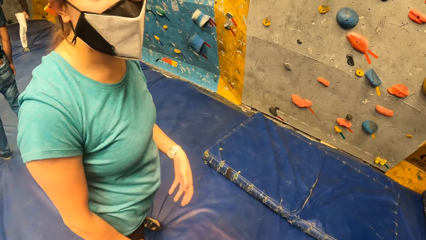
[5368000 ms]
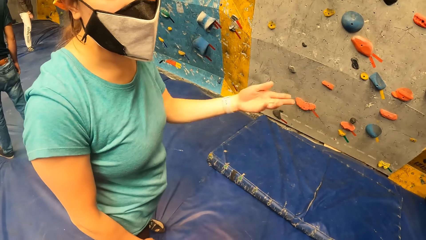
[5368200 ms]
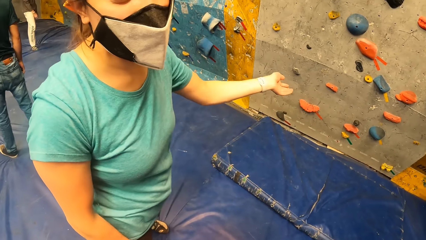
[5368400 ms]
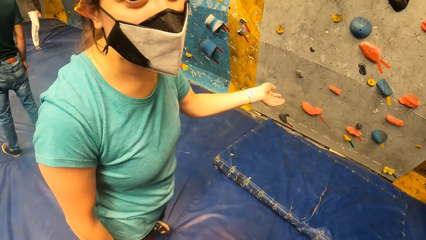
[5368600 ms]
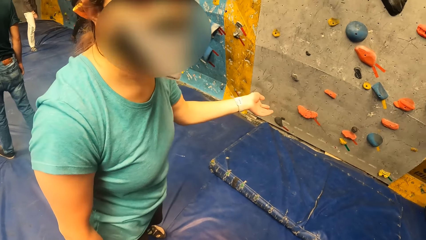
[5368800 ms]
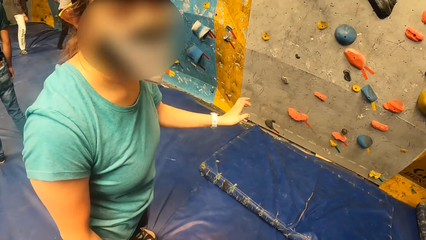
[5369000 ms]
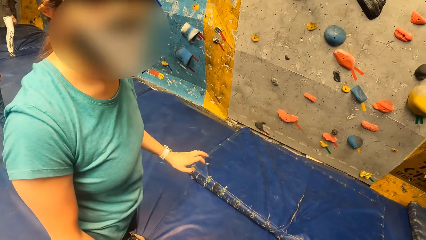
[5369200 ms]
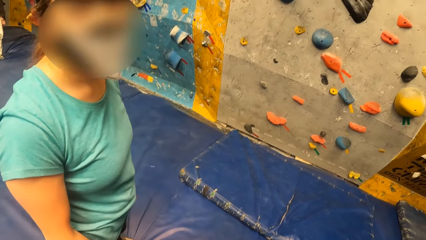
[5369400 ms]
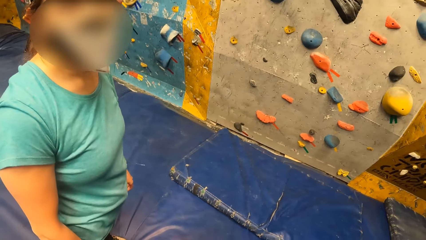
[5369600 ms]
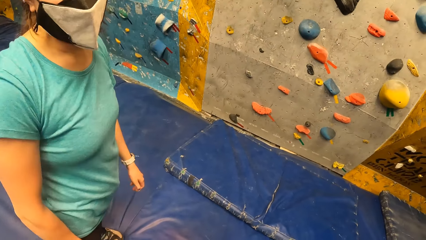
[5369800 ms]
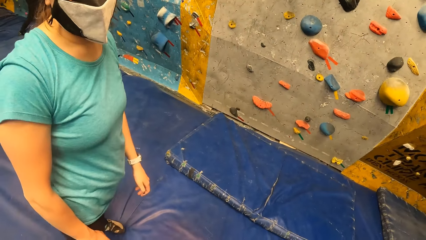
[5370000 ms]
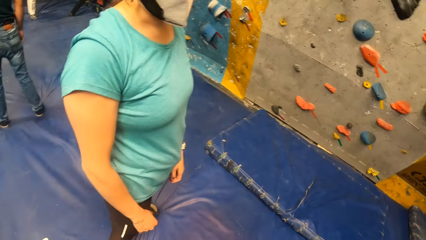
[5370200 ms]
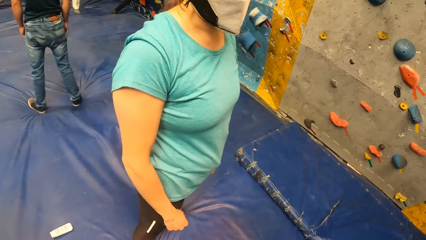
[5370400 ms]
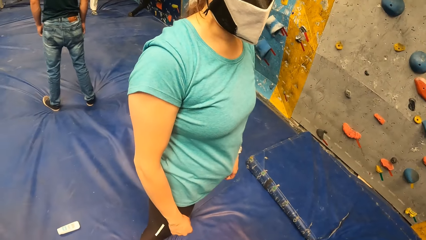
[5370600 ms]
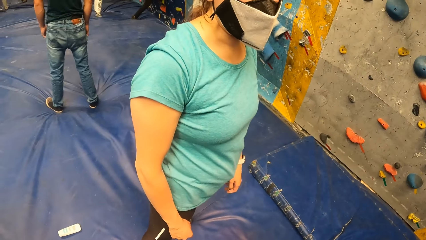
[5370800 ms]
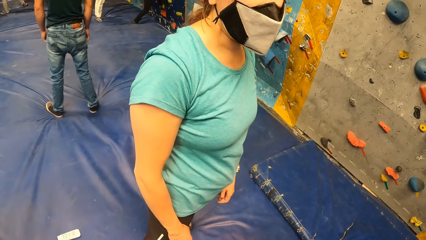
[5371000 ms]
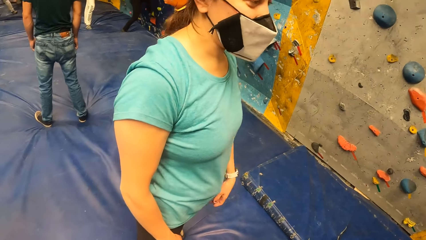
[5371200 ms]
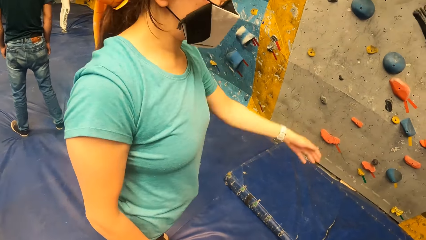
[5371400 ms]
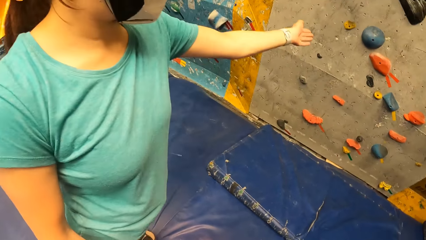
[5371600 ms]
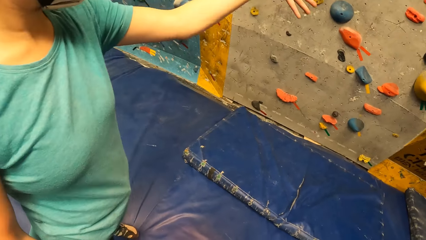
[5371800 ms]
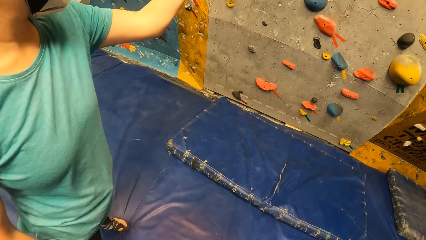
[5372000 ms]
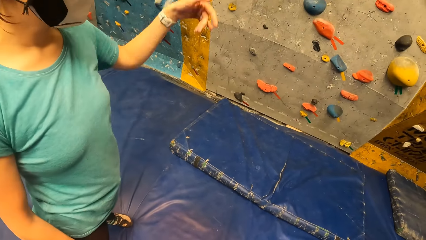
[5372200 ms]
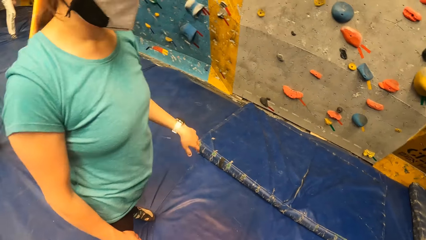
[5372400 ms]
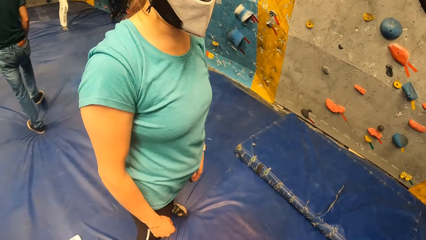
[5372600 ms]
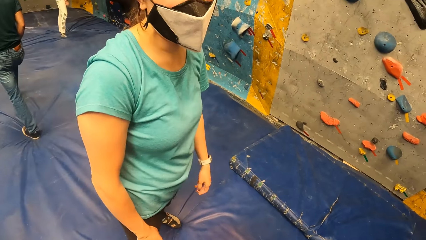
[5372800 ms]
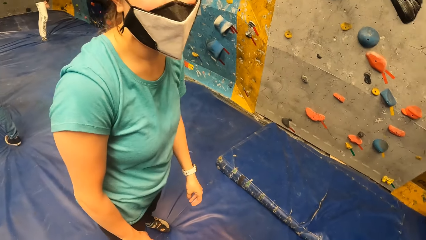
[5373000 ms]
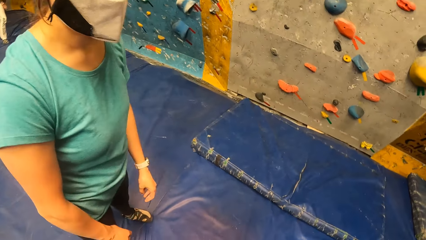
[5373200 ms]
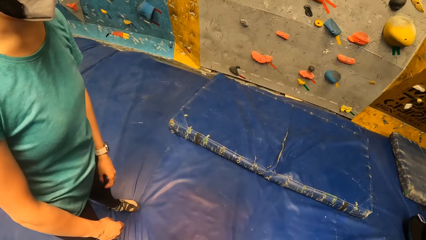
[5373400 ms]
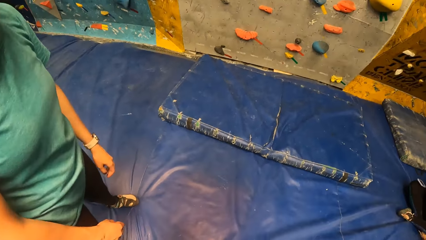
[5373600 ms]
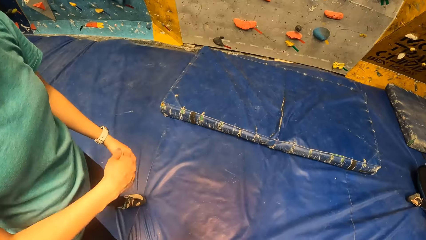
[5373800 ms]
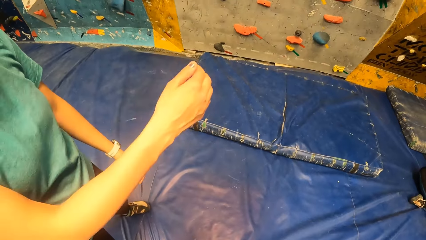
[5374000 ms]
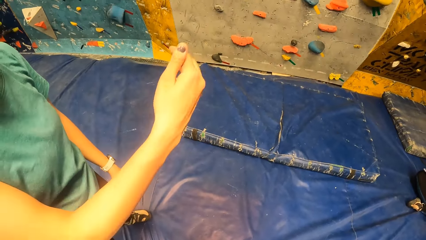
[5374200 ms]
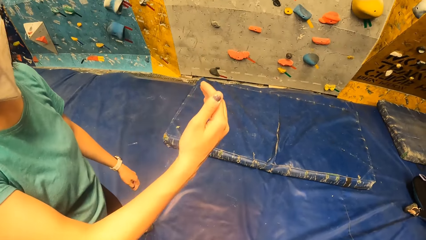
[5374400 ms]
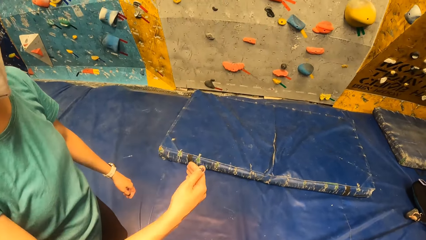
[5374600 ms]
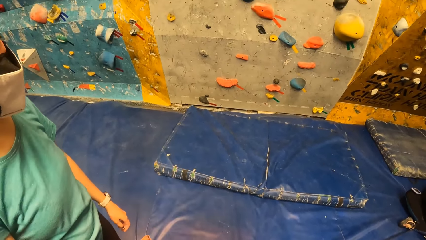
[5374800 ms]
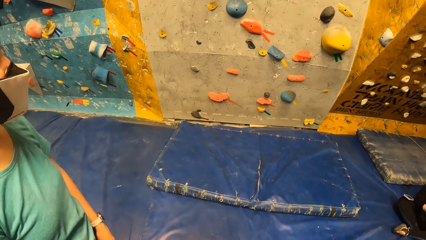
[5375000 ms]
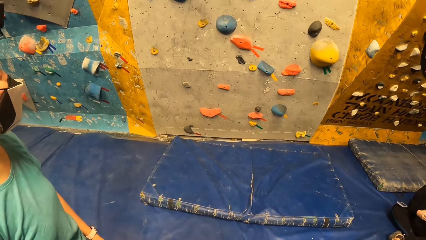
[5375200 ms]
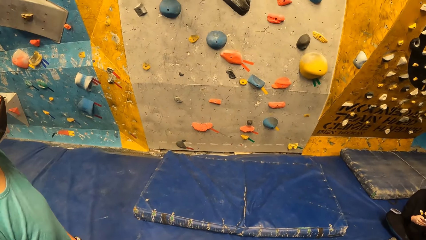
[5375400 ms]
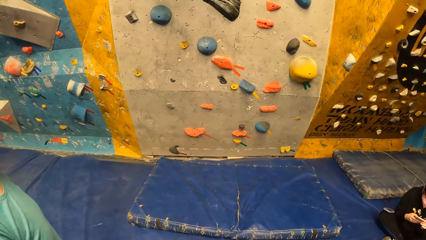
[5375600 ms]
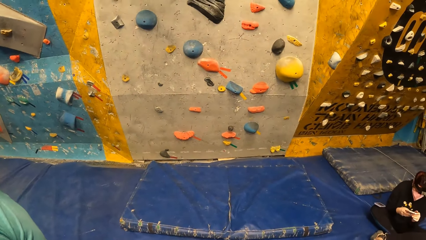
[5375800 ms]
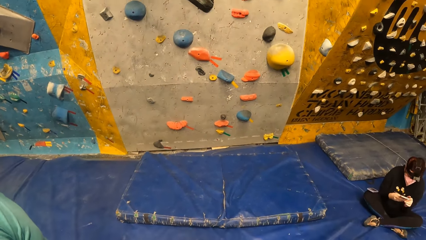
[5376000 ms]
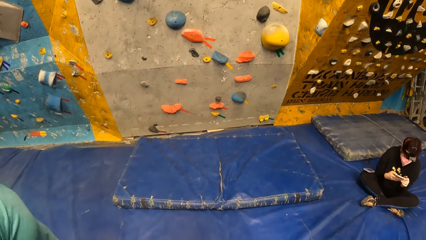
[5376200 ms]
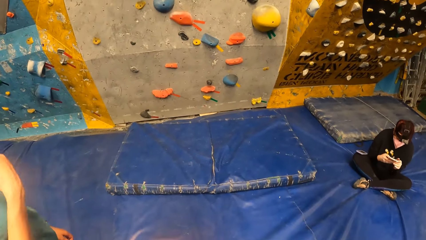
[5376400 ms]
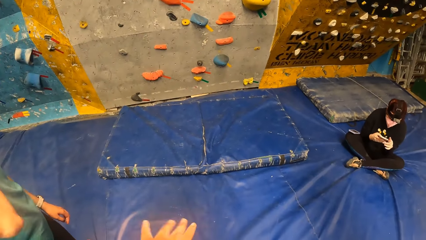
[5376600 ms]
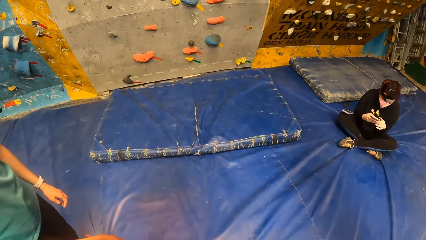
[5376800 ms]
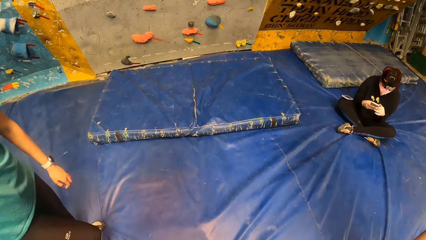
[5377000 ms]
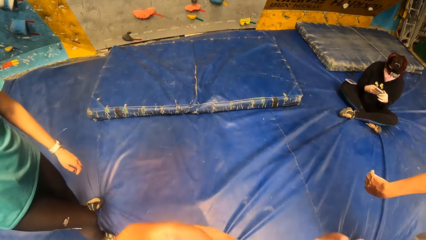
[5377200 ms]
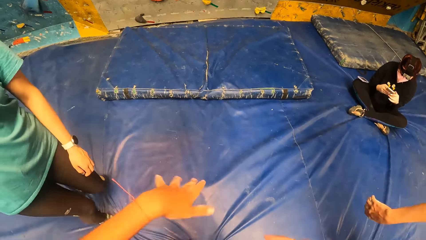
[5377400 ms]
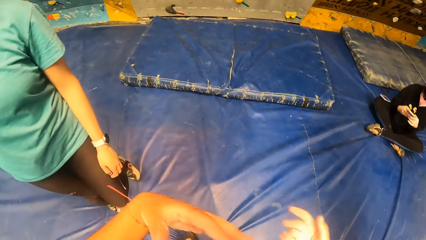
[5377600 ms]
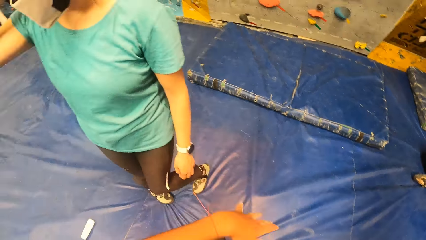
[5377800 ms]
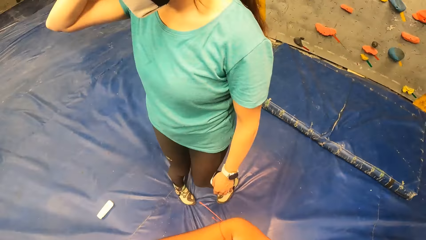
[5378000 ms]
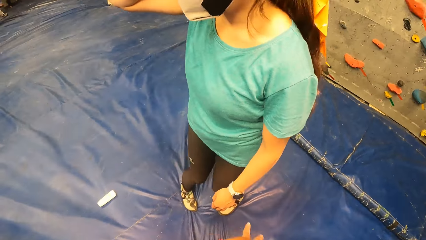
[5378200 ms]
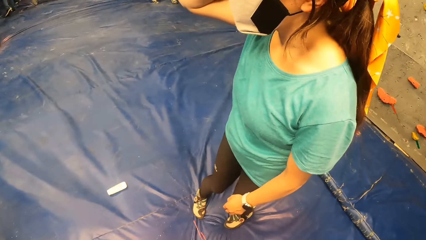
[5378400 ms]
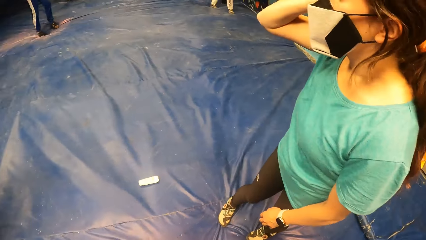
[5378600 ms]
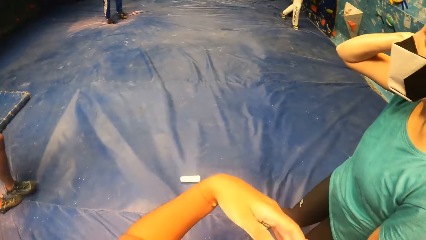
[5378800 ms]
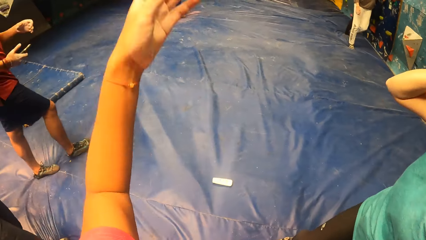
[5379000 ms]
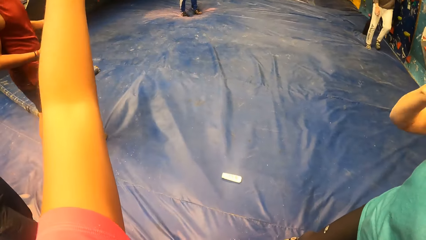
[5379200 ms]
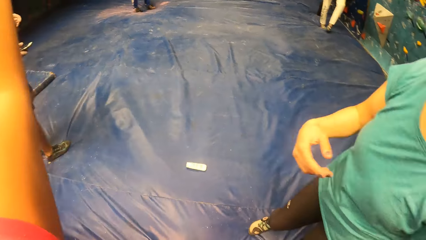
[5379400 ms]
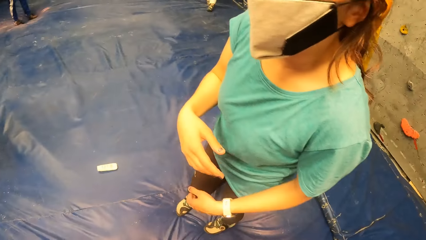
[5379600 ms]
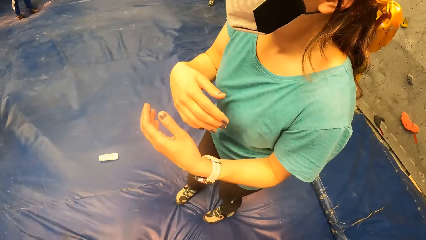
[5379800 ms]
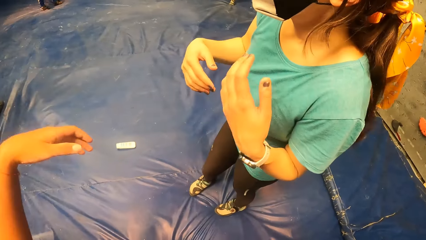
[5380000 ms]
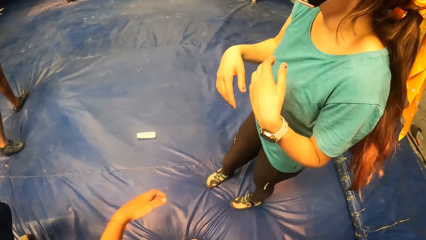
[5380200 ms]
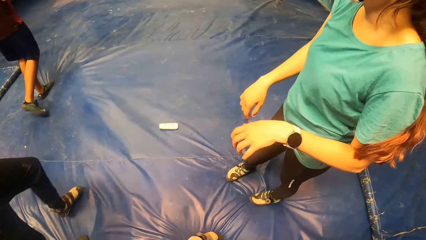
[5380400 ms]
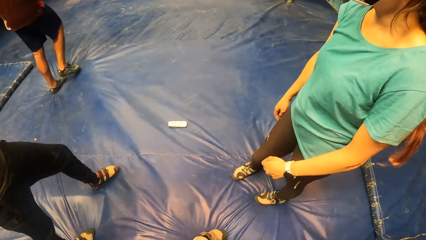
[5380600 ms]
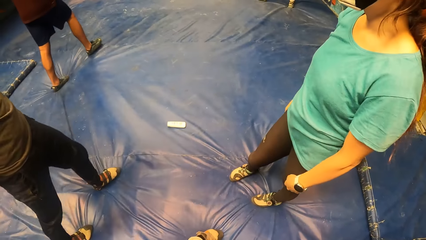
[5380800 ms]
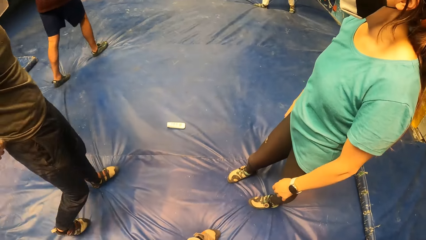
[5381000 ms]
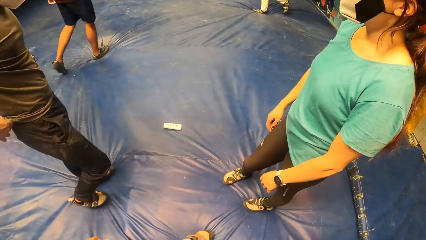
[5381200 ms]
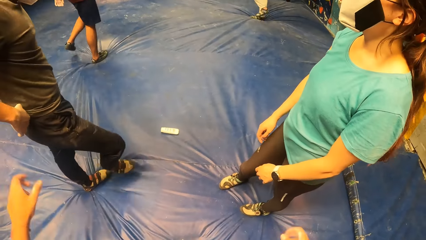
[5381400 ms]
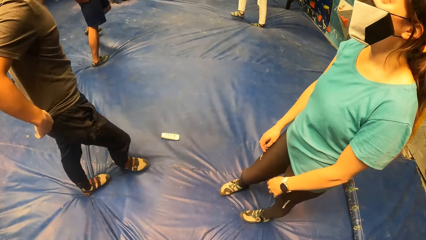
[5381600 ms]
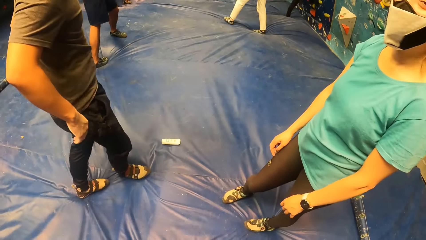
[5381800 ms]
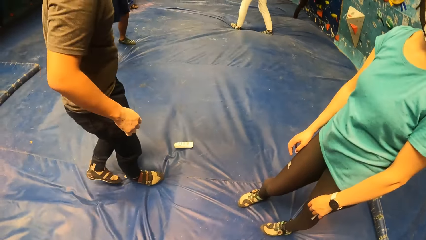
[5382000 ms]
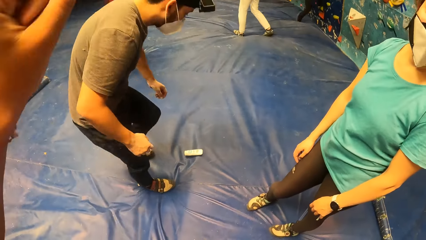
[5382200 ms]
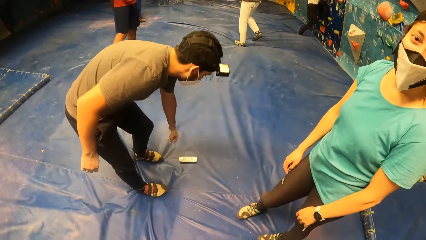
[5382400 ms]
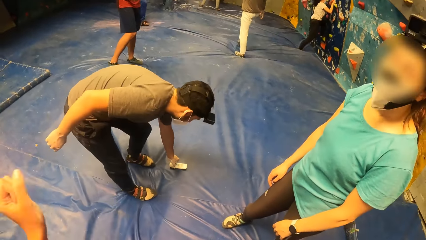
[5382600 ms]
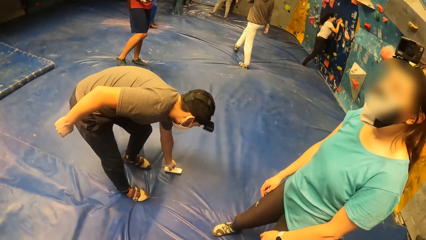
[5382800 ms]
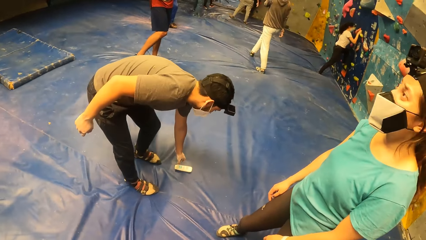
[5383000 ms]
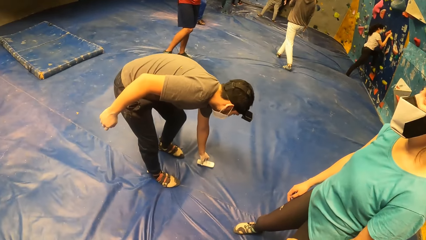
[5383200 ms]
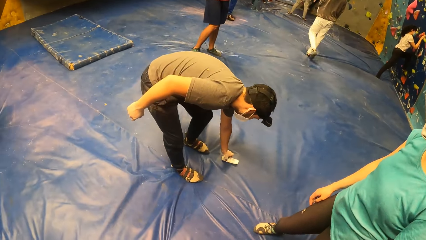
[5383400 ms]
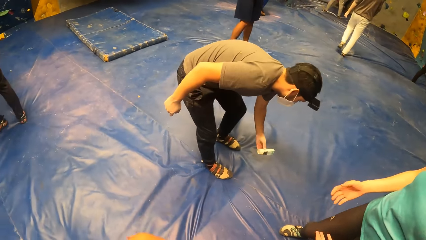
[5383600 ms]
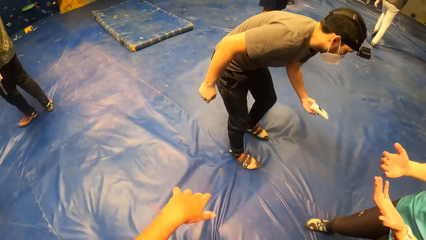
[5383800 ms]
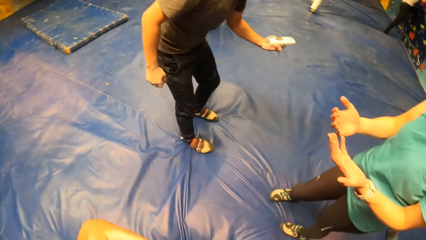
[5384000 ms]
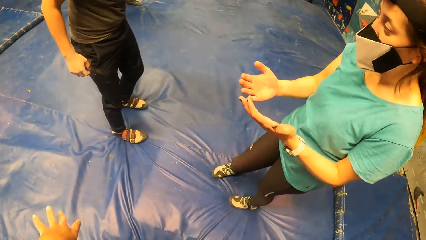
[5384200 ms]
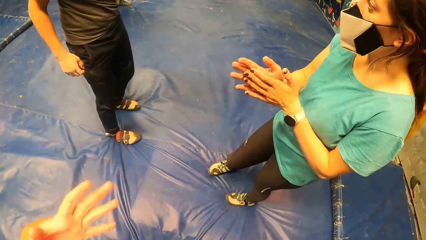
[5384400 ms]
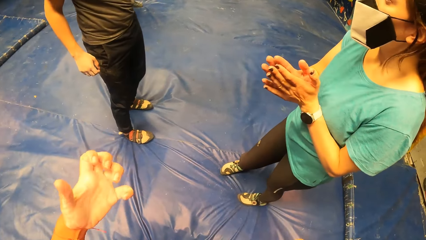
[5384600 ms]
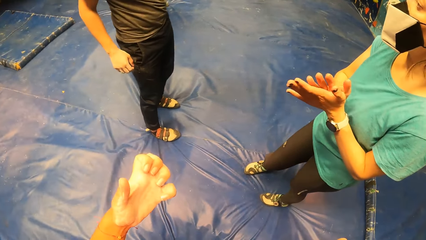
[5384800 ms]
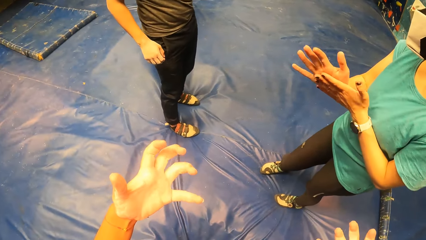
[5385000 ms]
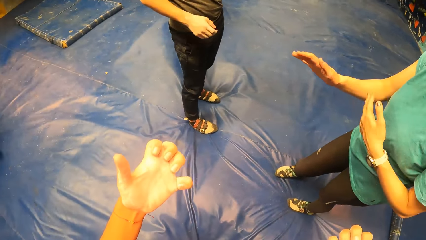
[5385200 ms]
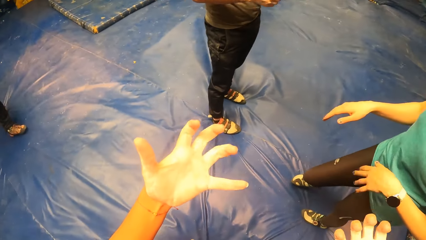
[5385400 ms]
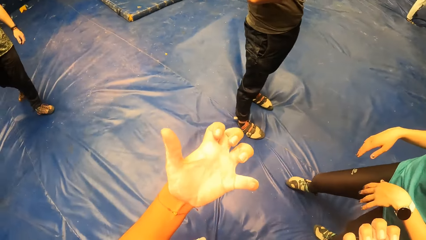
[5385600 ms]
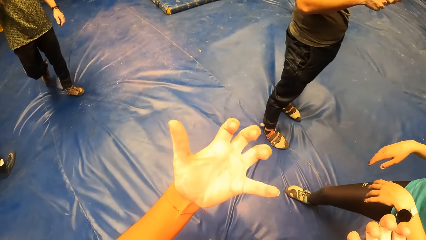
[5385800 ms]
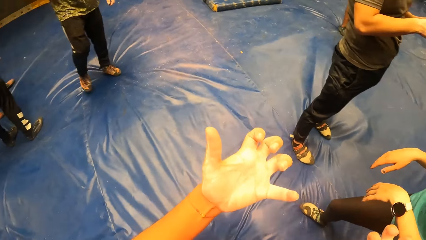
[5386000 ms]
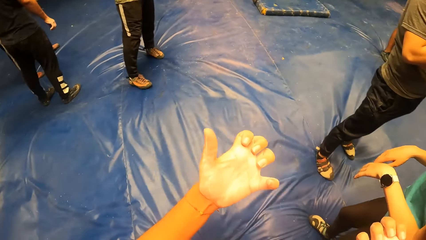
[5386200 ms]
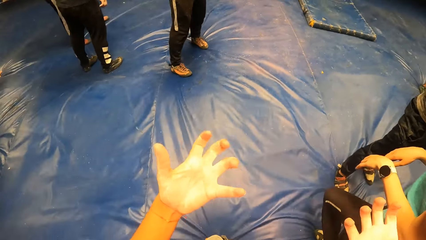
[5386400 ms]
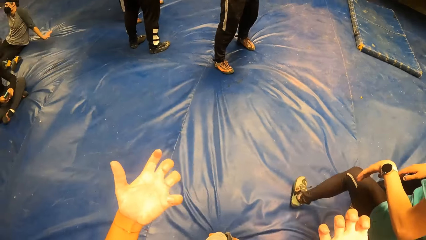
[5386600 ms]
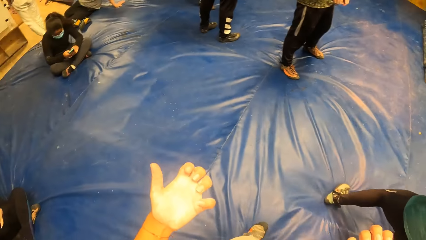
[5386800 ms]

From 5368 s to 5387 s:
The woman stretches her left hand. The woman lowers her left hand. The woman stretches her left hand. The woman lowers her left hand. The camera wearer lifts up her left hand. She lowers her left hand. A man bends to pick up a remote with his left hand. The camera wearer converses with a person. The woman stretches both hands and rubs both hands. The camera wearer folds the left hand fingers.
